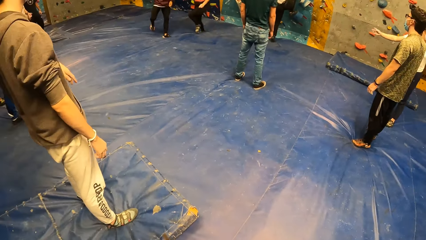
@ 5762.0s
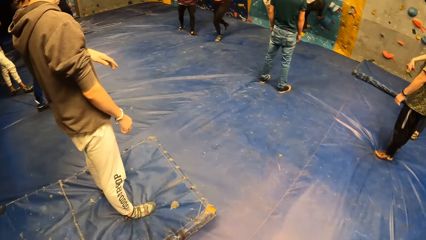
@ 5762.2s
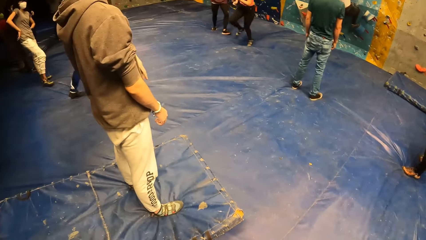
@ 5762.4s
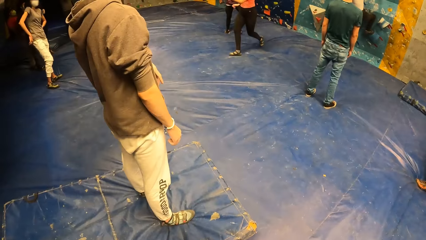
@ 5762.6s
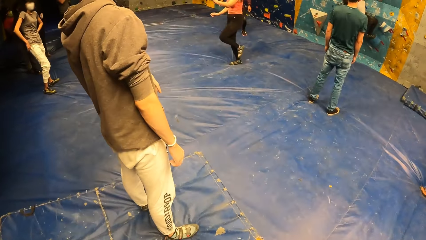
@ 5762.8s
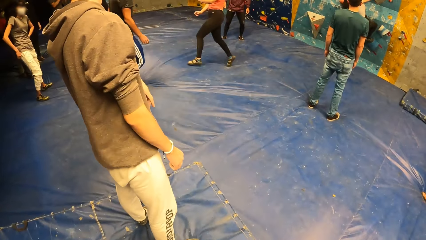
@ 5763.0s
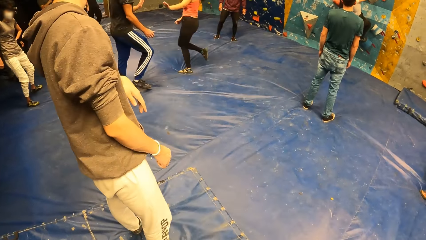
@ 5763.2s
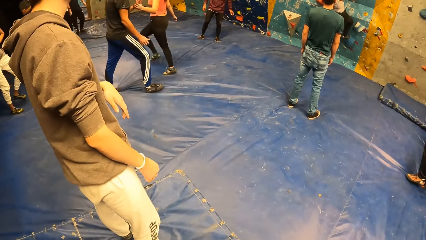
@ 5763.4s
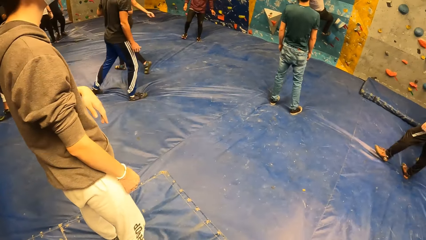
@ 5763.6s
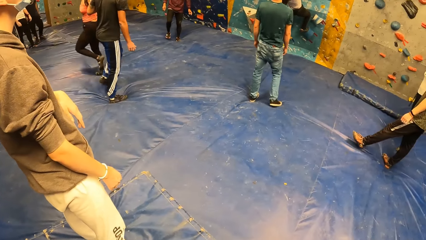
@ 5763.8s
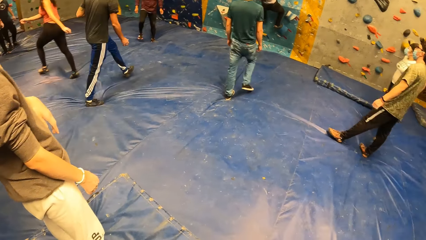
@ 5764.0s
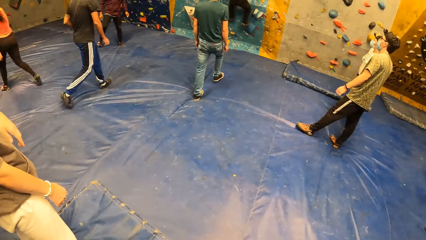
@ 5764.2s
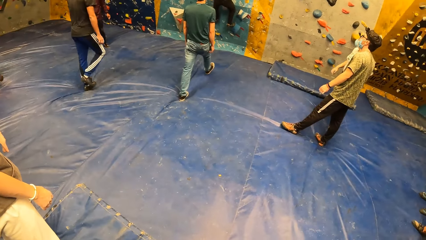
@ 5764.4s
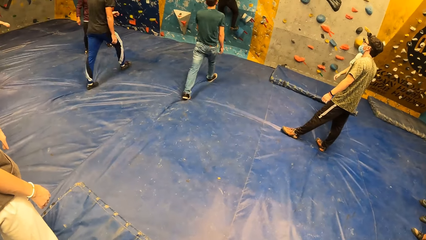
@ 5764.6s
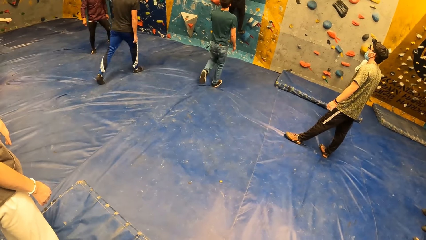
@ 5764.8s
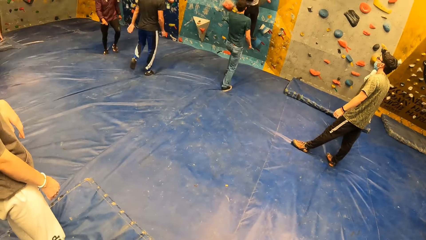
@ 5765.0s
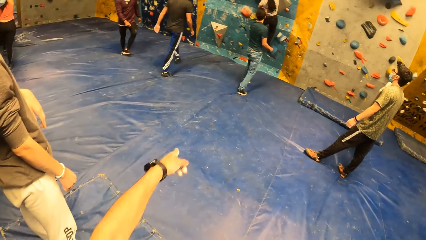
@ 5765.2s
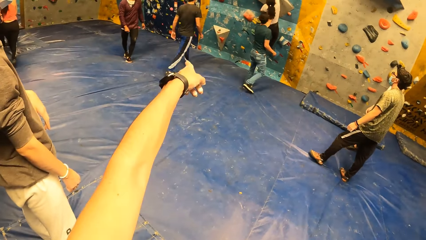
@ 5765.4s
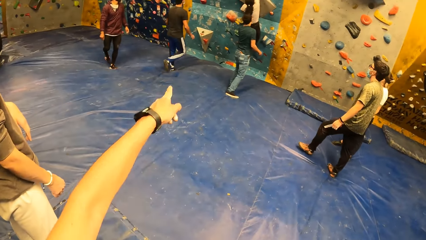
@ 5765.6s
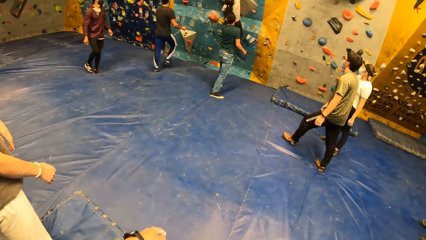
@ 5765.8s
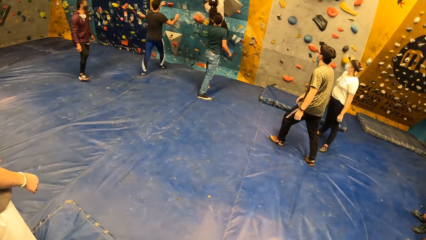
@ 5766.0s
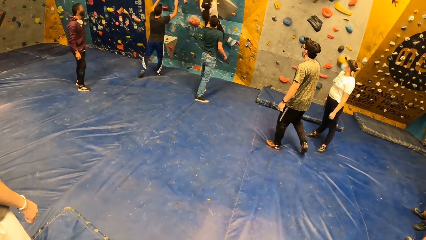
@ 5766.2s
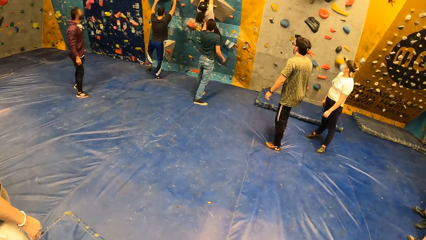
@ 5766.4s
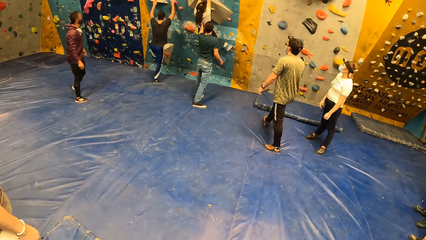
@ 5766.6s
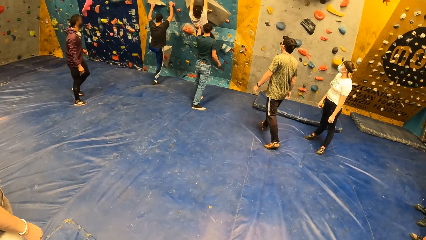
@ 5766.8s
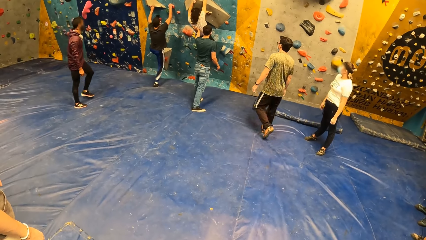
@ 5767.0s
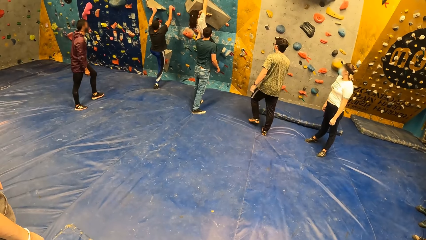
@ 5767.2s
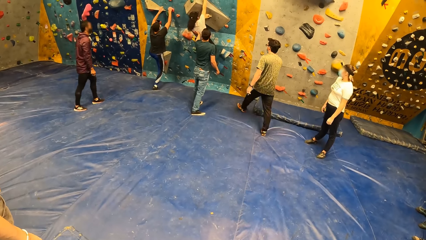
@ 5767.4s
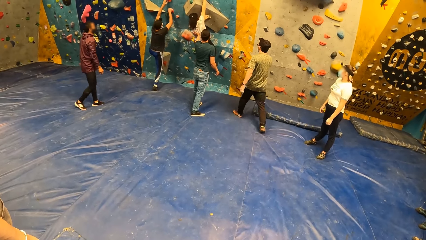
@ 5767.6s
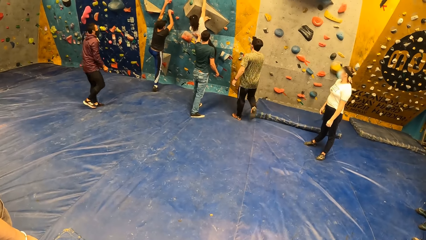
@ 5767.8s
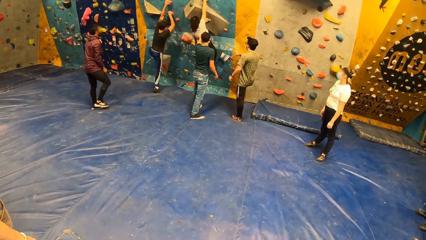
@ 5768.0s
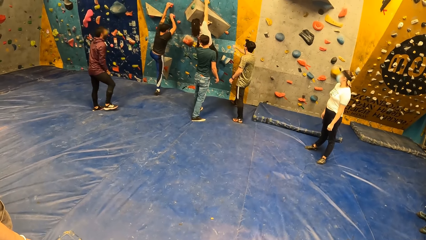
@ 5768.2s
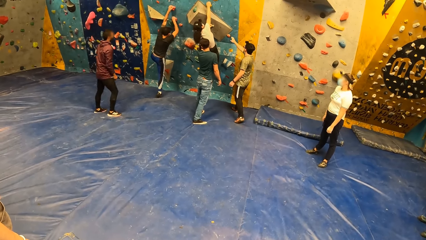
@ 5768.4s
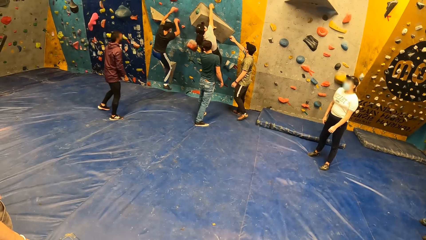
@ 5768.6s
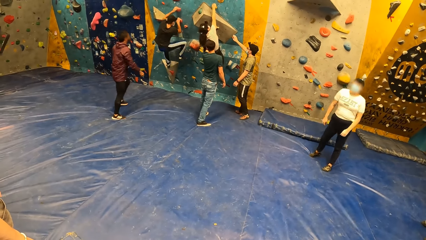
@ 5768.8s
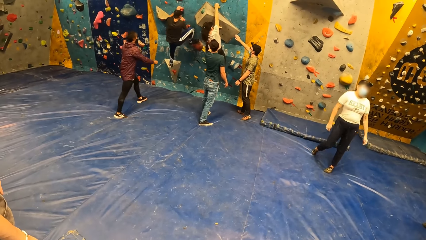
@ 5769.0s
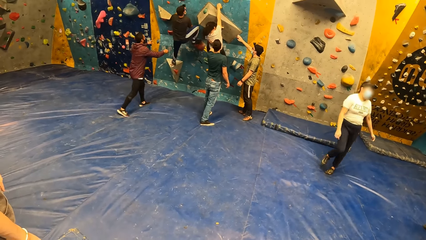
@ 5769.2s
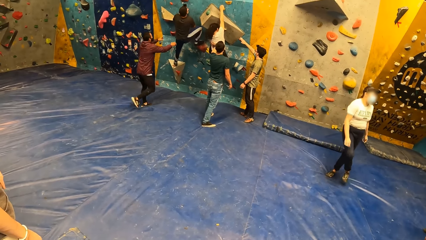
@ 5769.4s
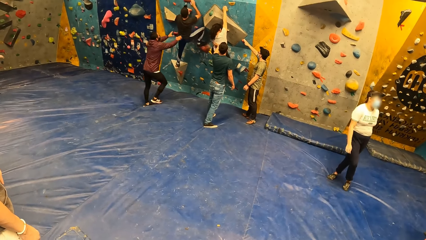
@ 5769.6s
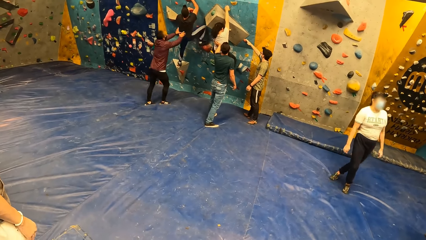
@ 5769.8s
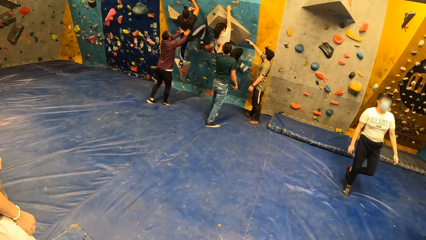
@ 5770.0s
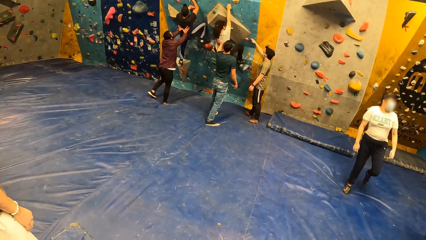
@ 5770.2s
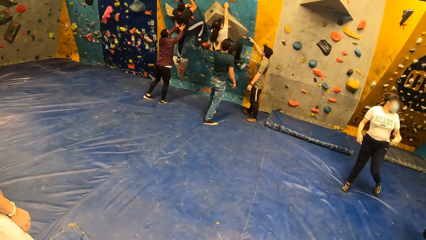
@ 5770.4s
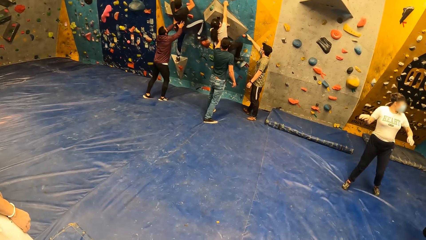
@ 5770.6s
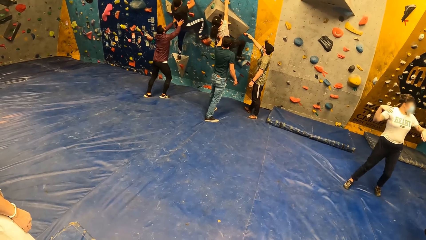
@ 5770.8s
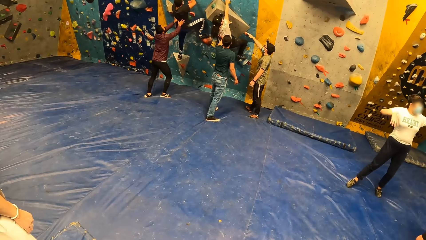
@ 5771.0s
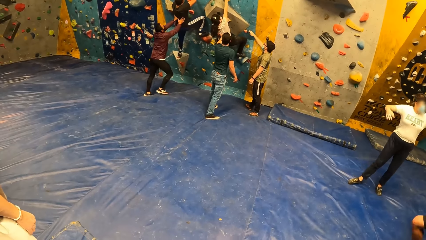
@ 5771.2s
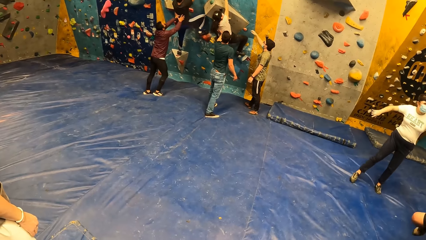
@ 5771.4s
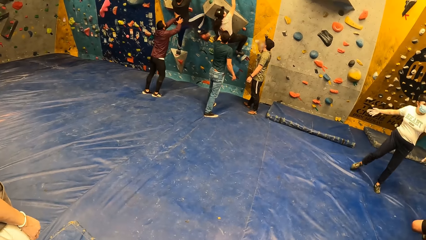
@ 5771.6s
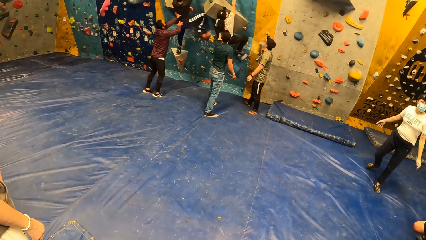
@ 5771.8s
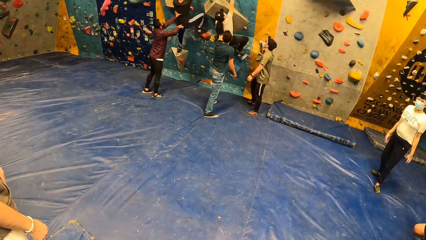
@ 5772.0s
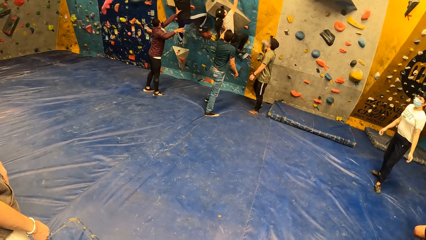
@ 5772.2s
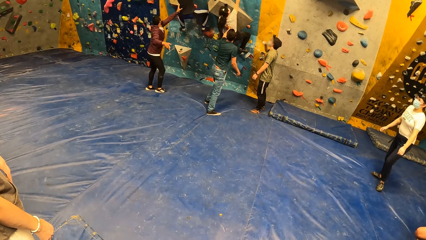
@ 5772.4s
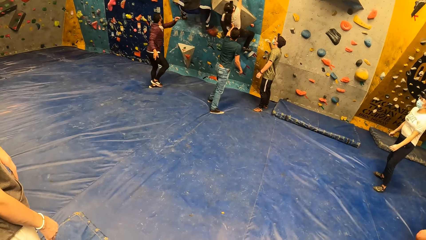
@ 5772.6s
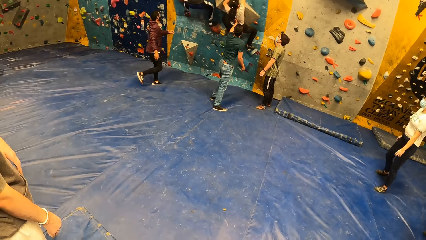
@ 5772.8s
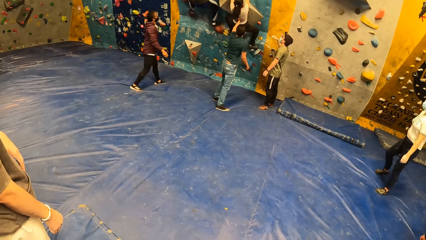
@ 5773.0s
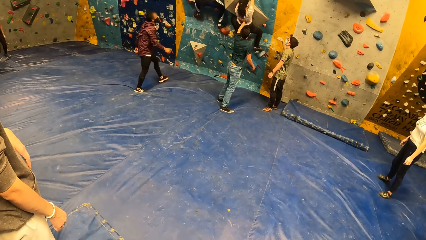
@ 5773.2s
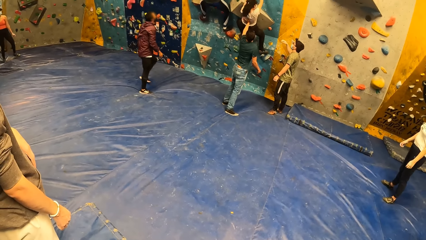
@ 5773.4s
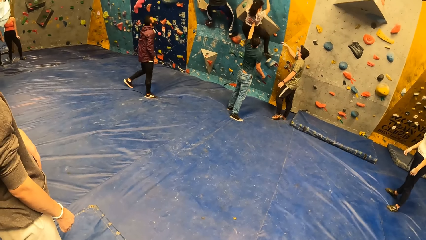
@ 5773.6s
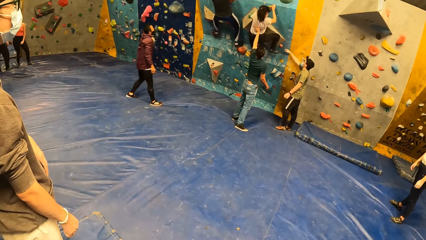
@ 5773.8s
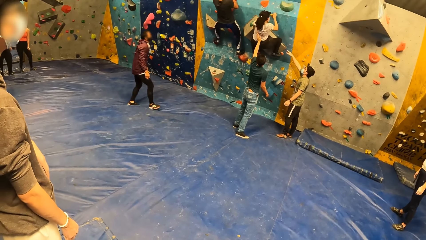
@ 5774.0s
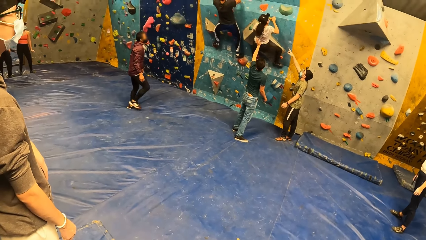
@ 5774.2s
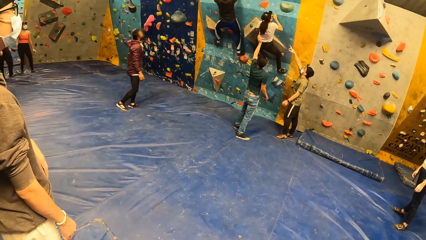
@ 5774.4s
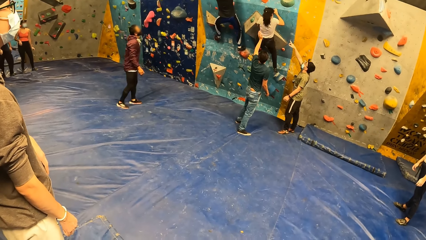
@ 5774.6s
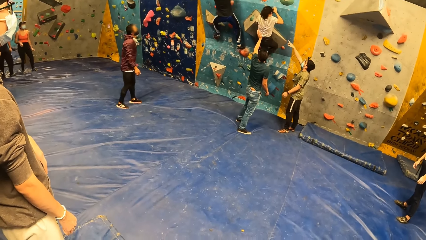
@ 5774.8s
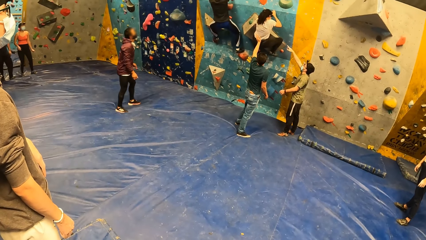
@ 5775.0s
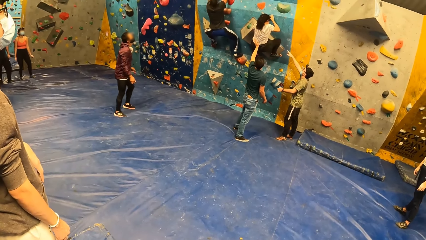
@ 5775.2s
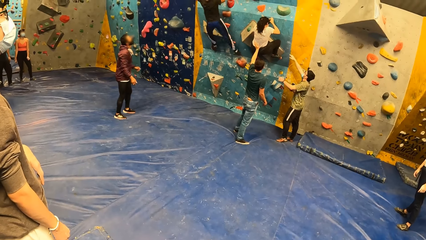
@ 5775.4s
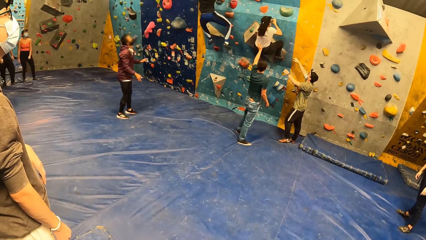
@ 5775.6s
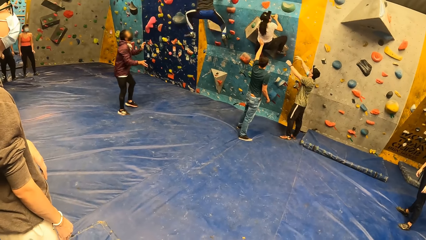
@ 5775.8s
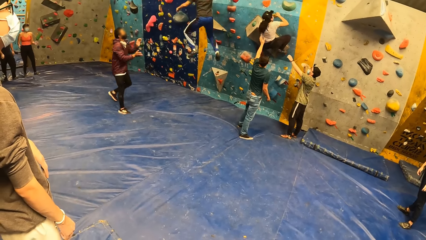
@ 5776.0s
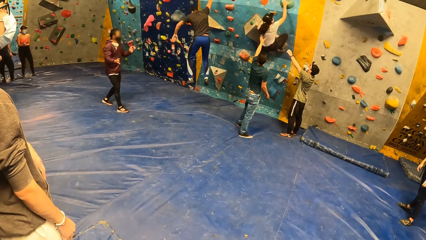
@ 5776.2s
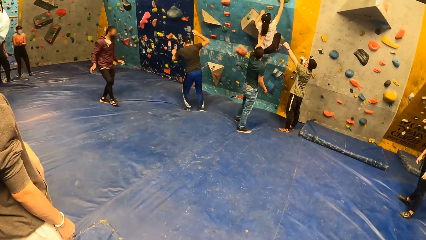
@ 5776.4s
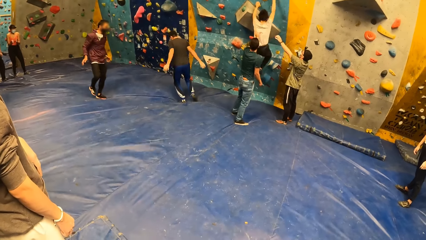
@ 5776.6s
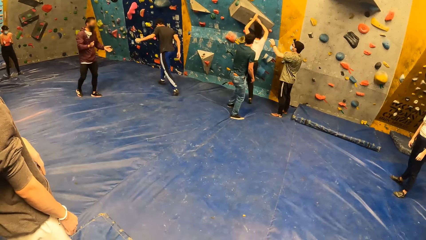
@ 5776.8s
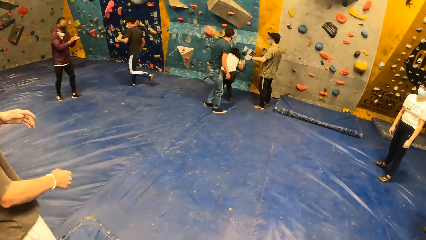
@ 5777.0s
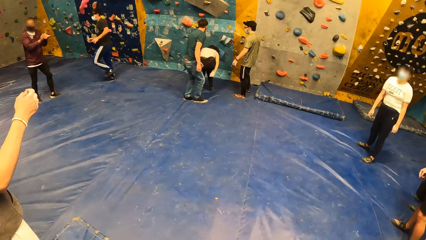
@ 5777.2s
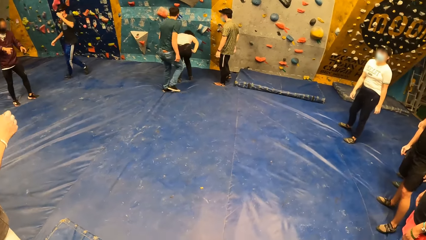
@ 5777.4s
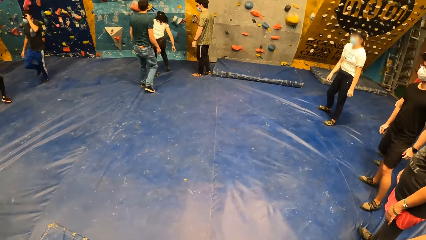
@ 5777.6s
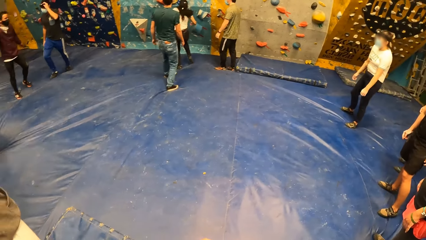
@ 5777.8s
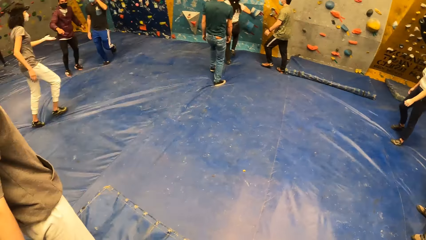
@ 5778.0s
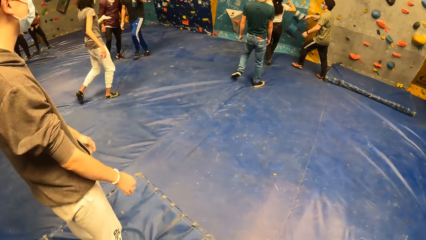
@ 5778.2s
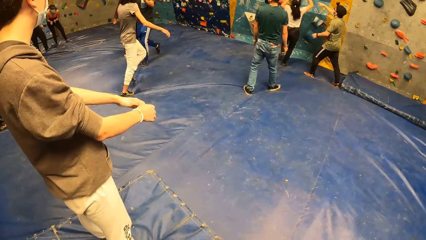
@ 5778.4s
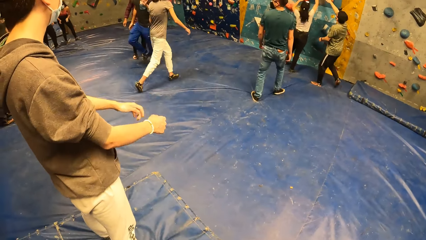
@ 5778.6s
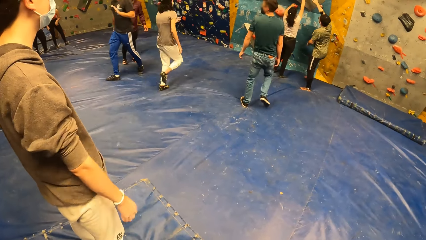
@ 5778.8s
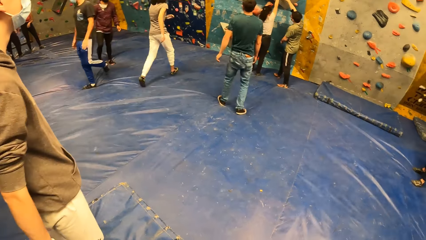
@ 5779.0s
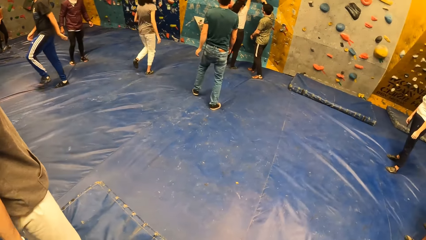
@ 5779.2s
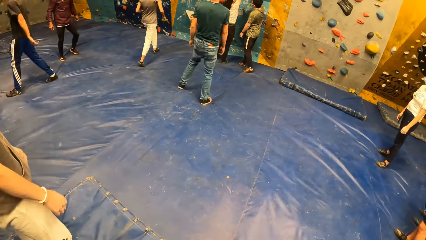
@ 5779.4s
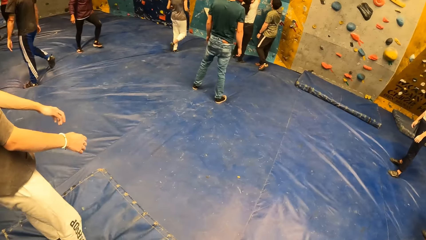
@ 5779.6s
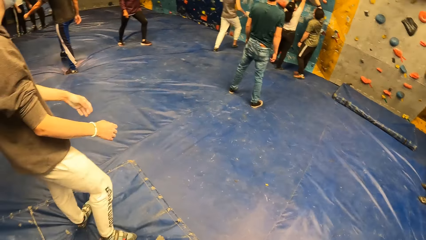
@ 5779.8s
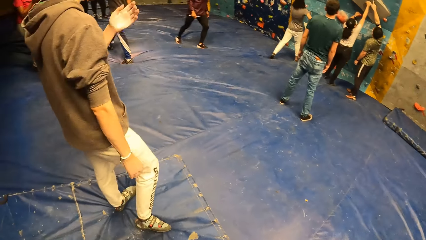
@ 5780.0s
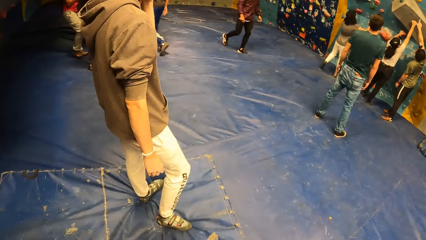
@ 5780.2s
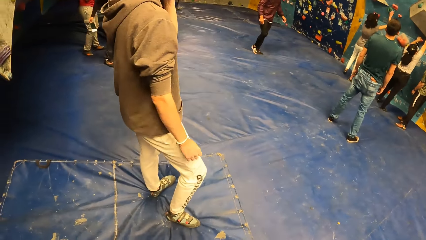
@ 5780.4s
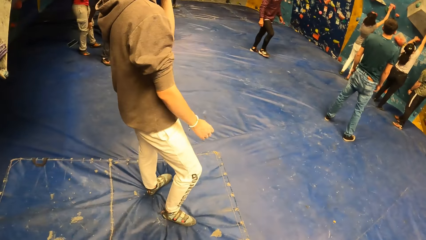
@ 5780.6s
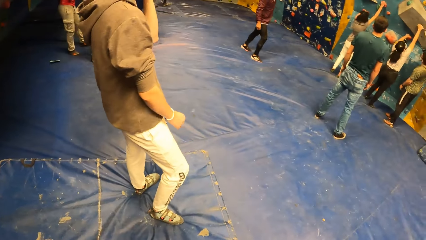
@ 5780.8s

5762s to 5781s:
A woman runs. The camera wearer looks around. They point to the bouldering wall. A man claps. The camera wearer looks around.
